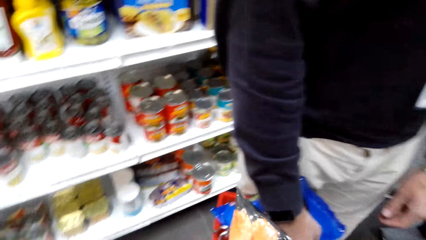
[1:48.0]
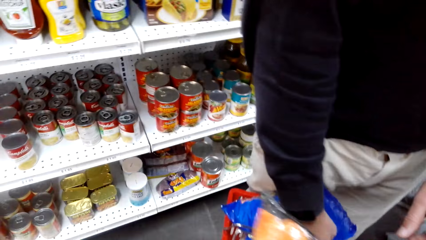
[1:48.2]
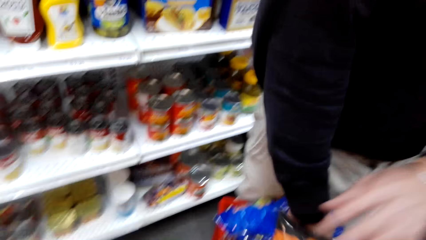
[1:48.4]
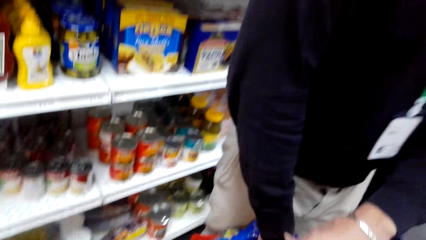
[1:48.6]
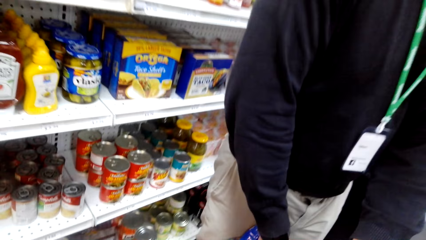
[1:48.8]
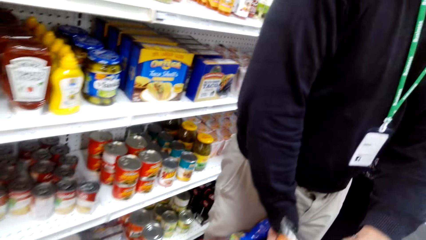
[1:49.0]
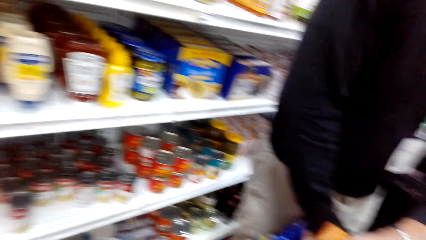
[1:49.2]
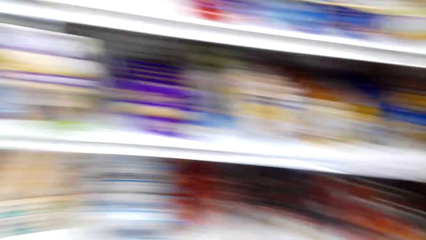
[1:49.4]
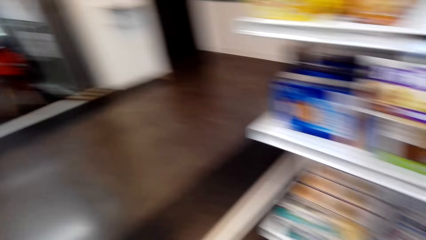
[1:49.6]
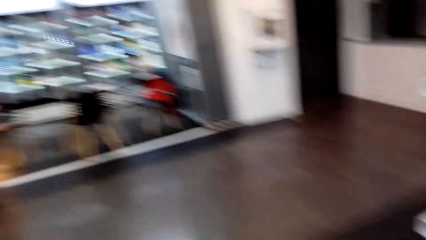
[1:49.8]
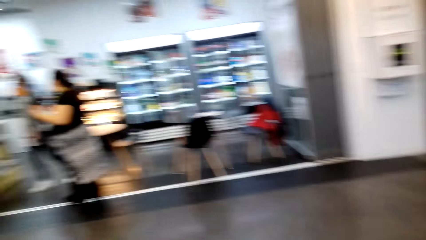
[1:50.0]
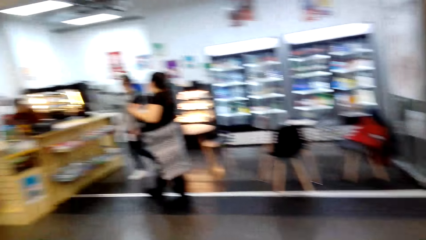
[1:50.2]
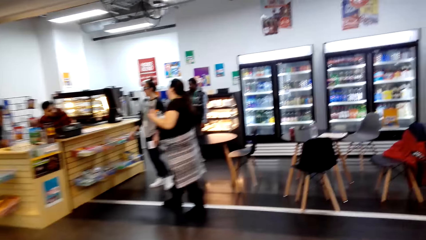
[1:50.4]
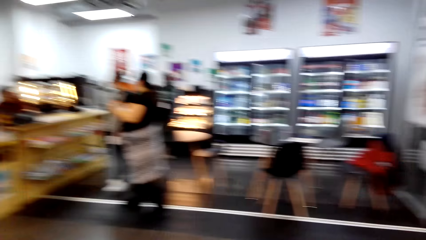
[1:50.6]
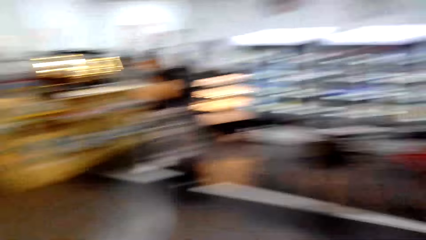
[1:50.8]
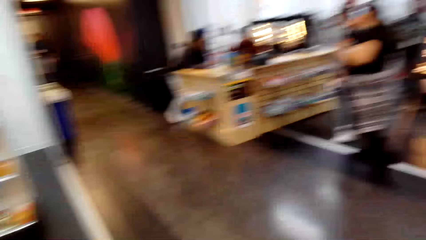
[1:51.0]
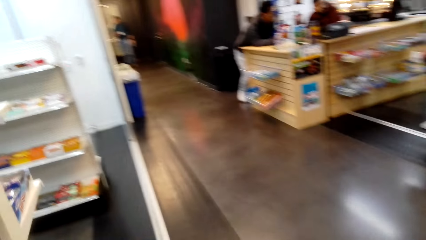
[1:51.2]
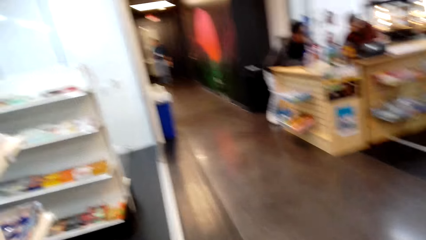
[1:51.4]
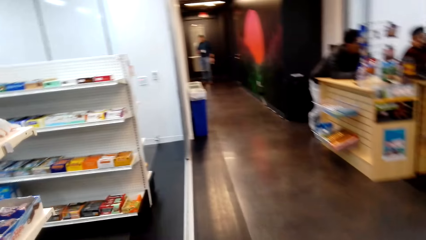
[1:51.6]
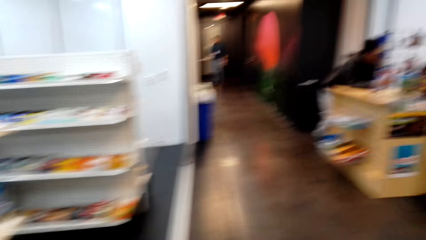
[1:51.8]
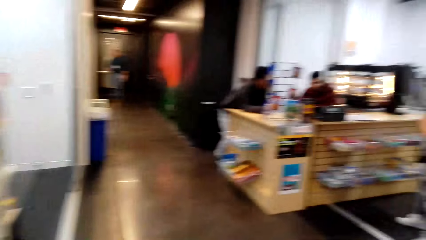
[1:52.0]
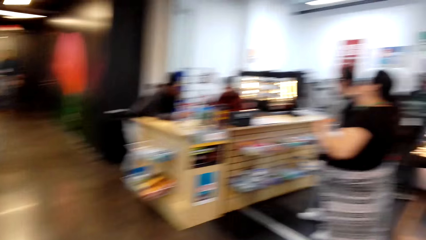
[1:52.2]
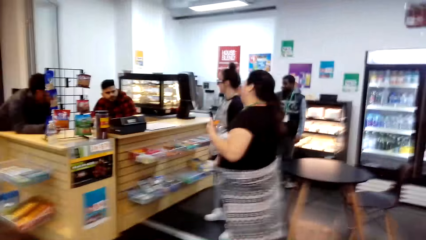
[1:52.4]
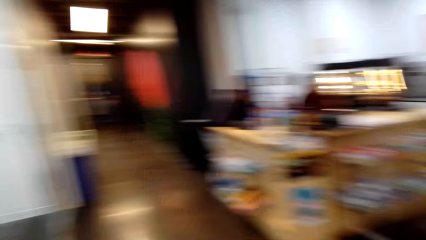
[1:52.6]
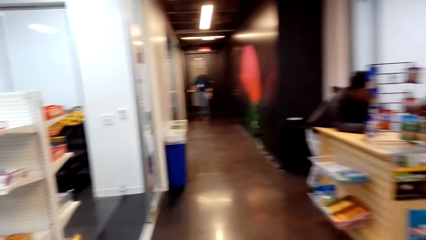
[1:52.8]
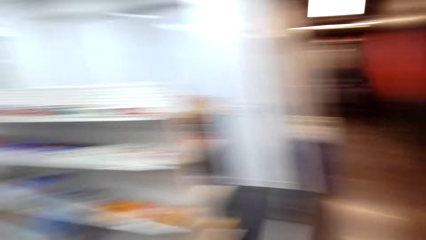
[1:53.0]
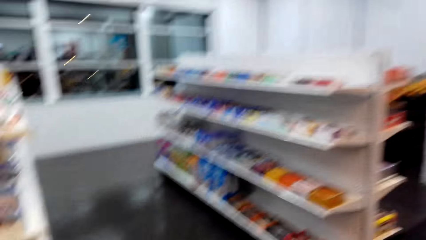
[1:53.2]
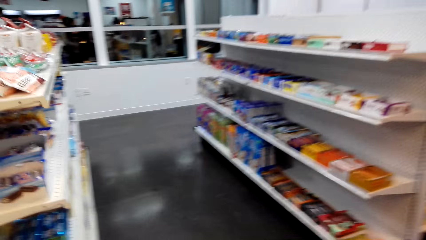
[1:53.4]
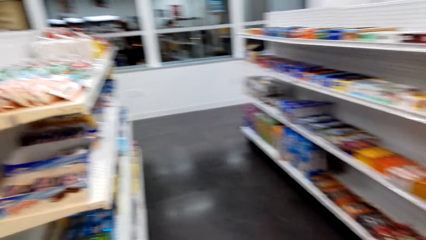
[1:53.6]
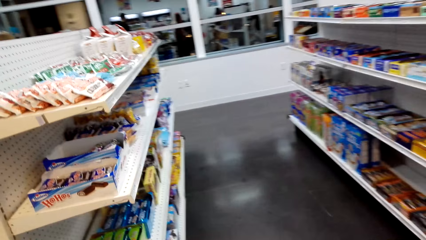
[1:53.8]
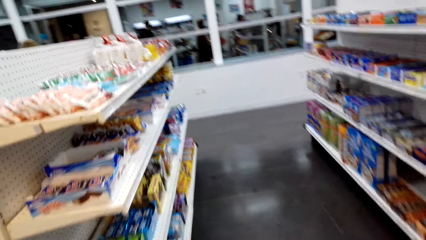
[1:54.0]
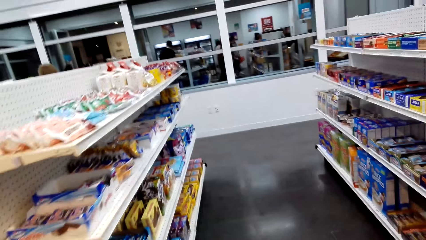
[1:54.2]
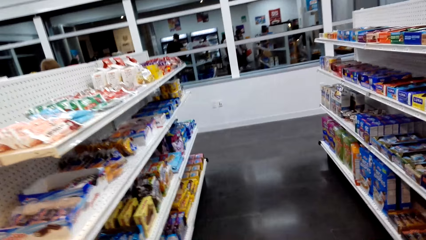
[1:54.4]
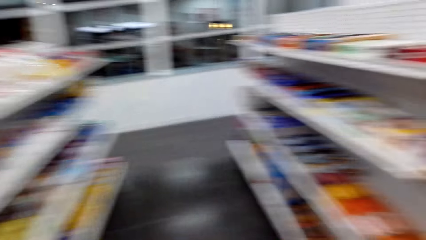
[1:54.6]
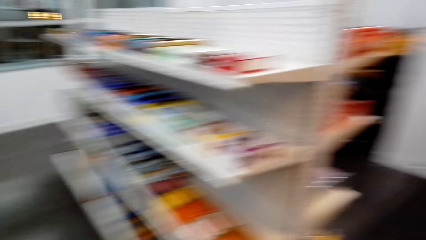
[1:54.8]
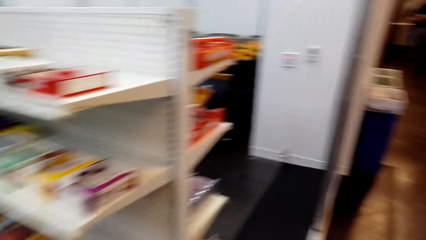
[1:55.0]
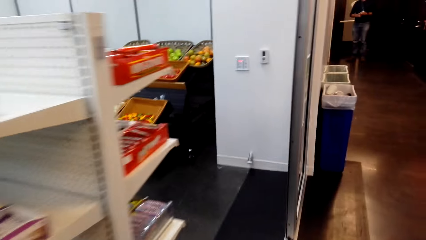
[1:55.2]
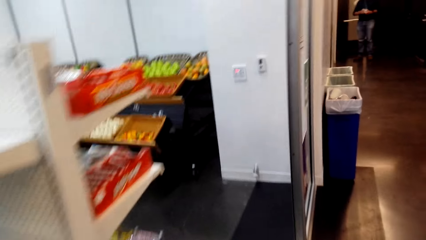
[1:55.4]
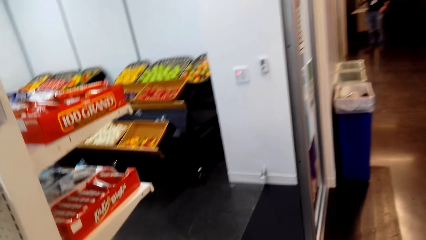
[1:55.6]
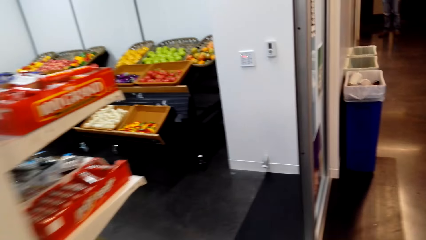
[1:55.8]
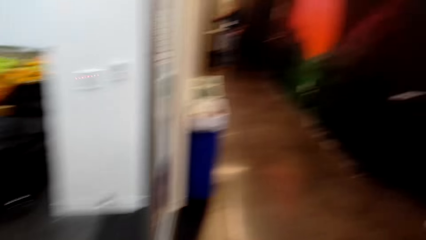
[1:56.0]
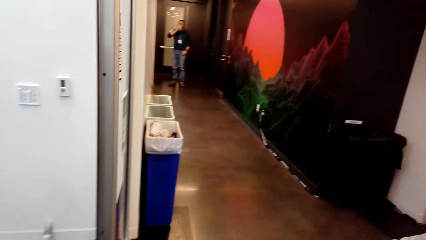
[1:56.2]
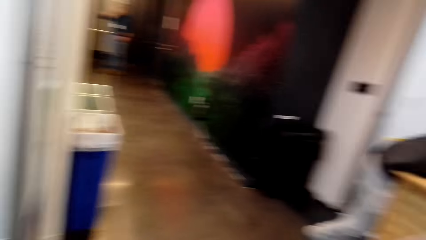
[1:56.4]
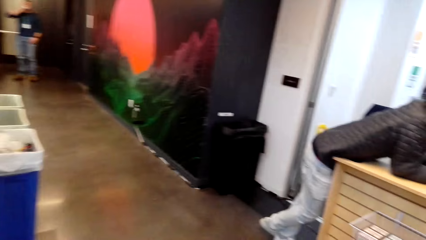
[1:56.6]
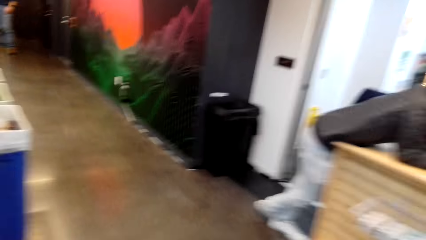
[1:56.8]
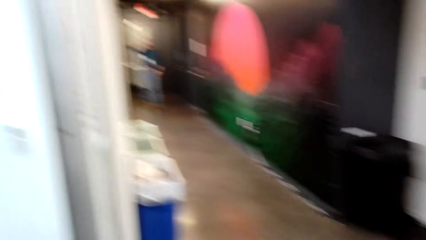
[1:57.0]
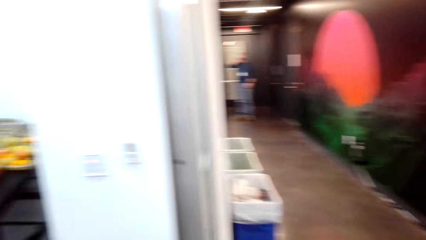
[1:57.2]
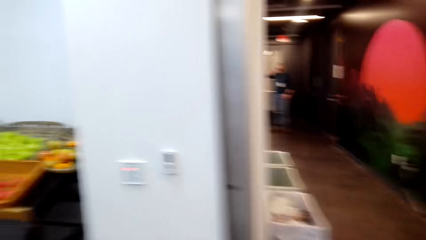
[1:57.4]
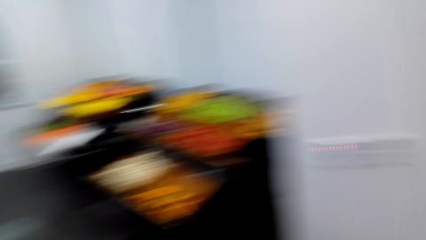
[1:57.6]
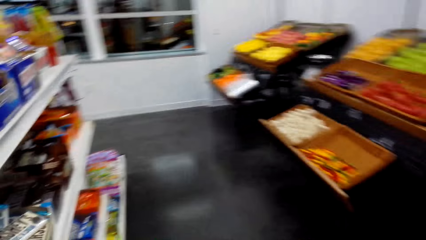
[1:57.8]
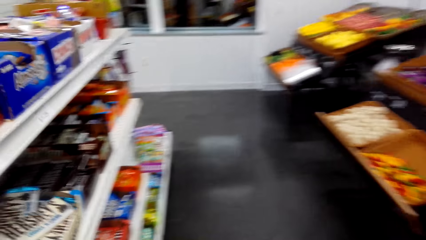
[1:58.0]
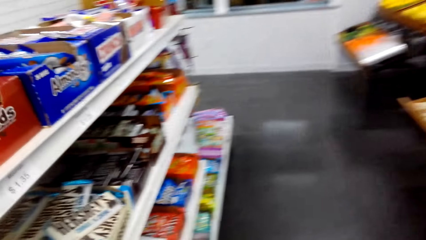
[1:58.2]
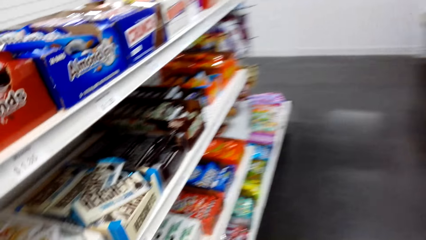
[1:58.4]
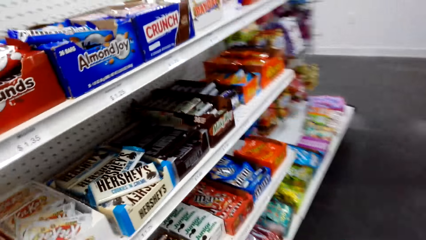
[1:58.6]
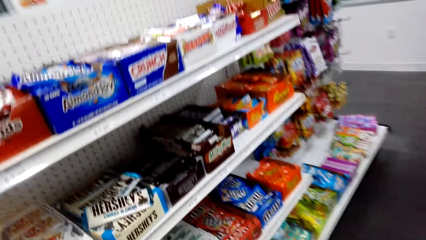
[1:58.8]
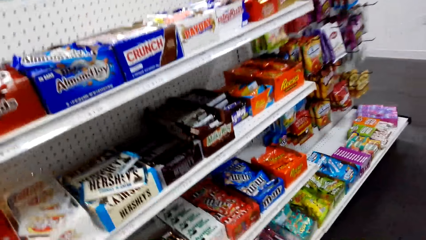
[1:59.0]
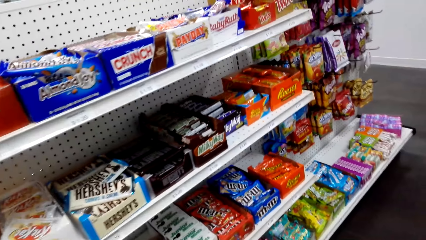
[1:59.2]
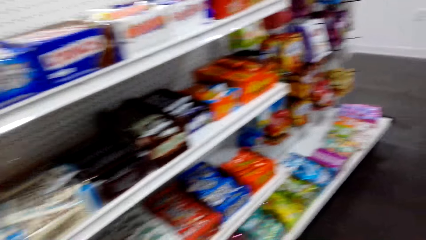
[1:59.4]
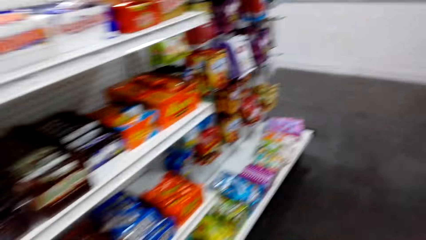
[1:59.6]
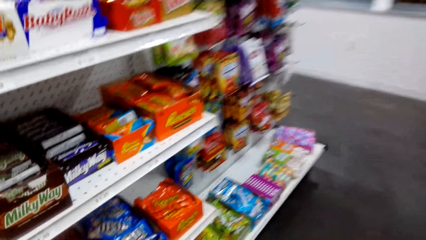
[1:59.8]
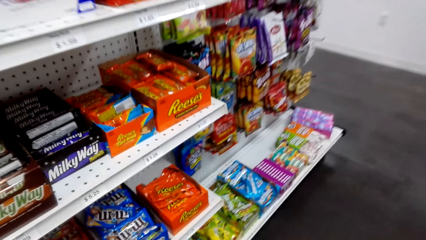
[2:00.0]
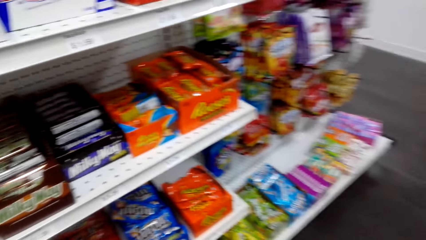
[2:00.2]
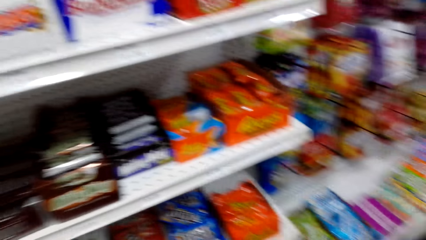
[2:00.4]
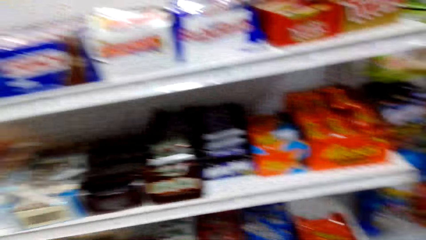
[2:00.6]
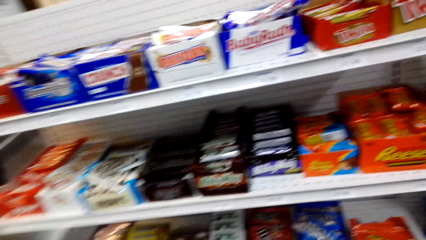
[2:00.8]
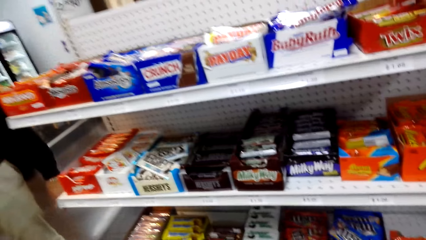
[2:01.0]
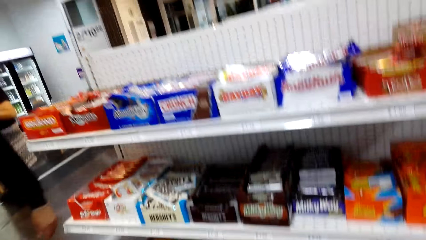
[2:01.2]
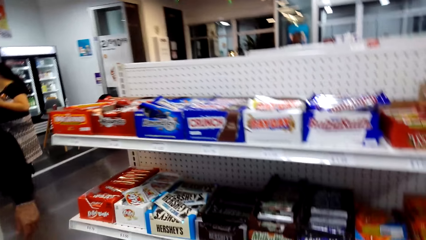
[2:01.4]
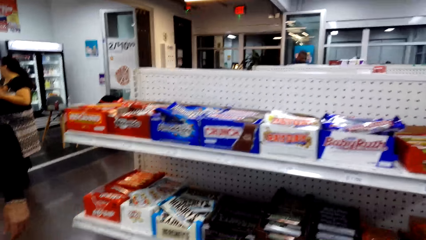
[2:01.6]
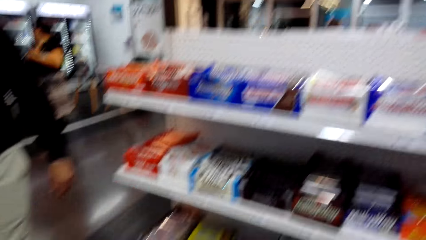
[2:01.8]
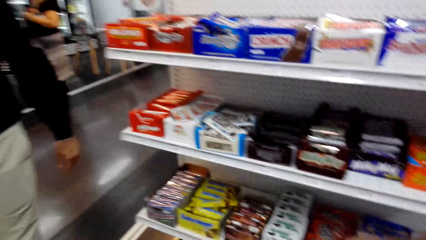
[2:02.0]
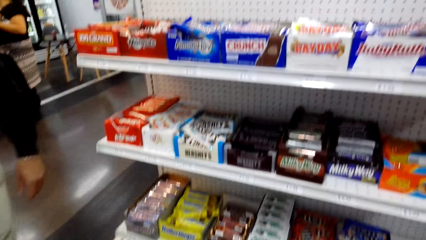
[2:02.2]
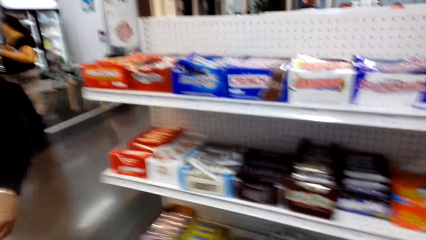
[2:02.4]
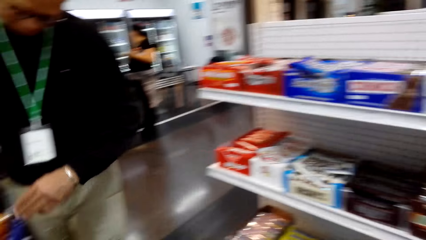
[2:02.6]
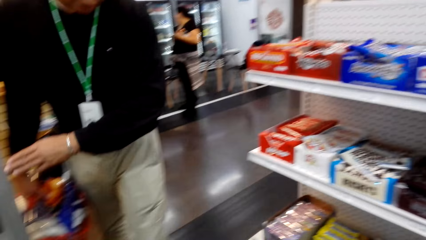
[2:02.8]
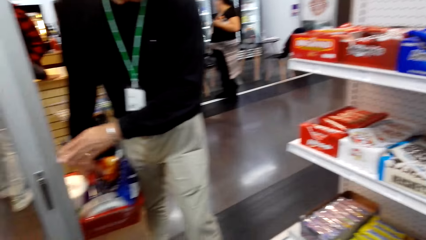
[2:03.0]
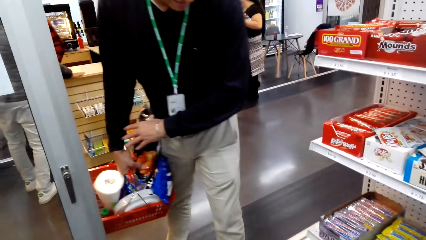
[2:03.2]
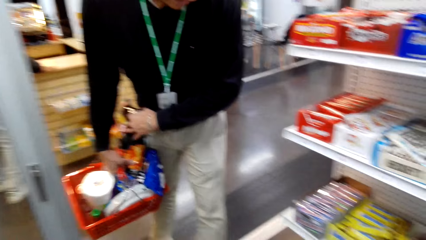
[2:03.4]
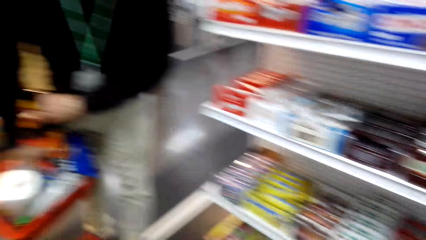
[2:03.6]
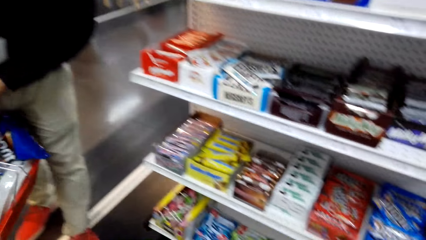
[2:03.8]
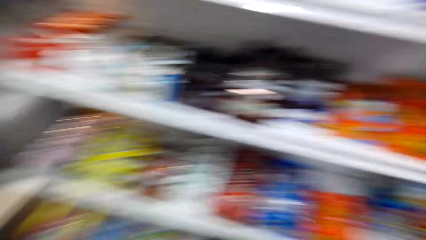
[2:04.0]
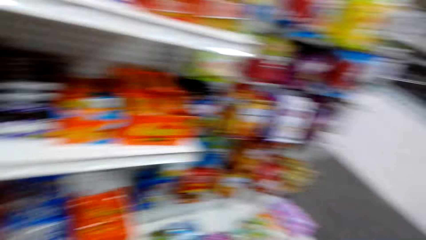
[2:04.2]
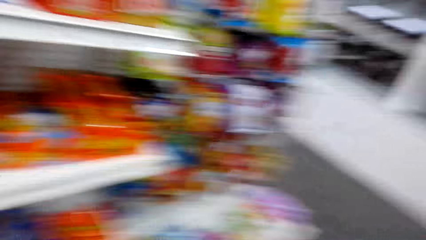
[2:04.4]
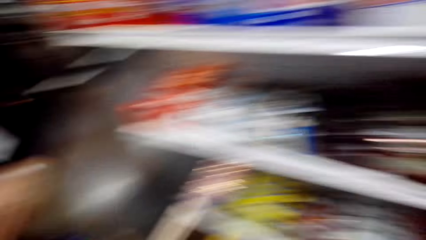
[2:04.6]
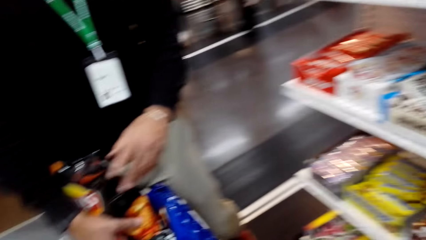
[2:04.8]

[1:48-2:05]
The camera wearer dialogues with a man and puts the bag of crisps inside a shopping basket. The man holds the shopping basket. The camera wearer dialogues with the man and looks around. They walk to the candy aisle. They gaze at candies on the shelf. The man holds the shopping basket. The camera wearer dialogues with the man.
